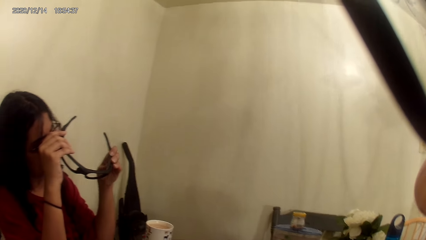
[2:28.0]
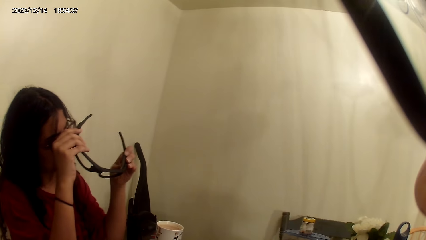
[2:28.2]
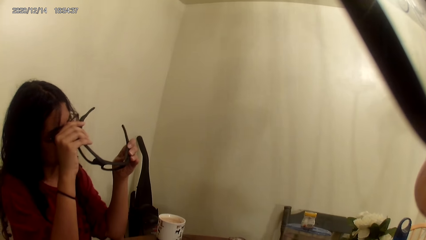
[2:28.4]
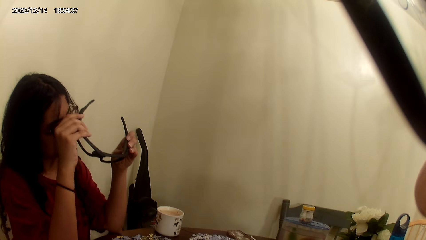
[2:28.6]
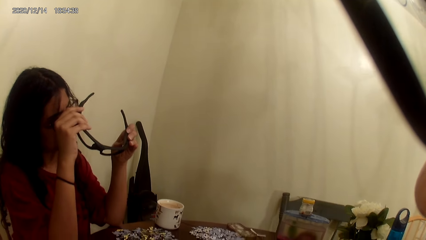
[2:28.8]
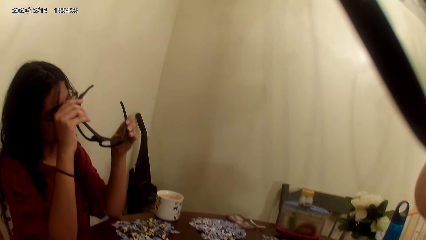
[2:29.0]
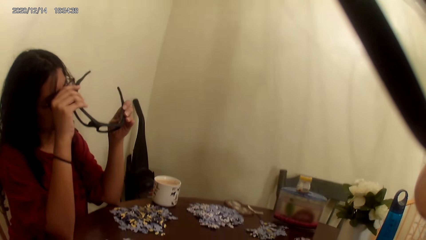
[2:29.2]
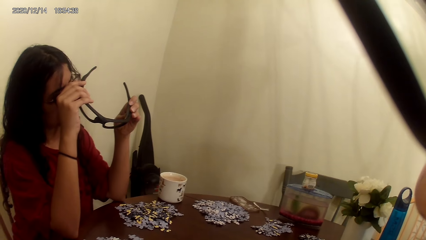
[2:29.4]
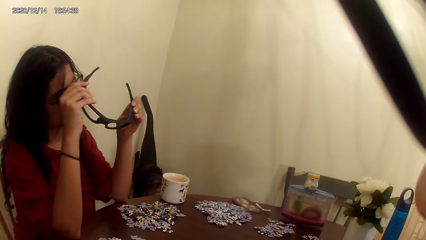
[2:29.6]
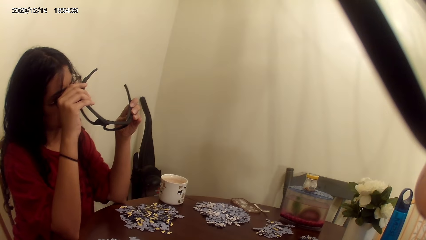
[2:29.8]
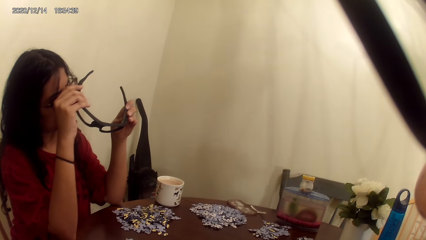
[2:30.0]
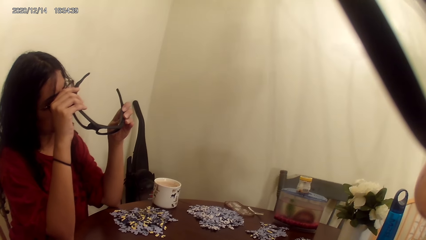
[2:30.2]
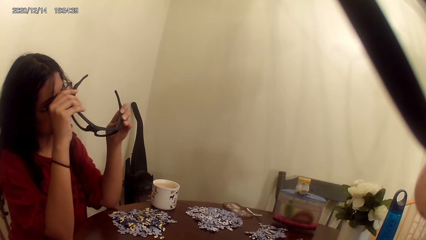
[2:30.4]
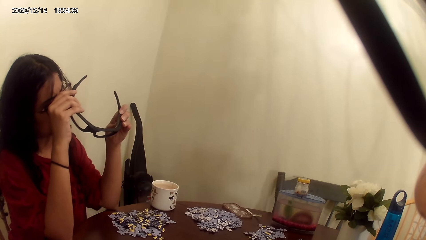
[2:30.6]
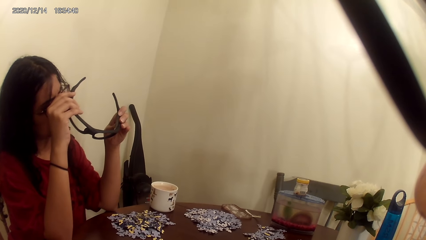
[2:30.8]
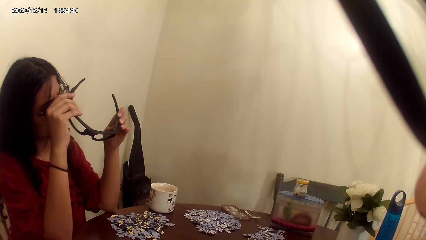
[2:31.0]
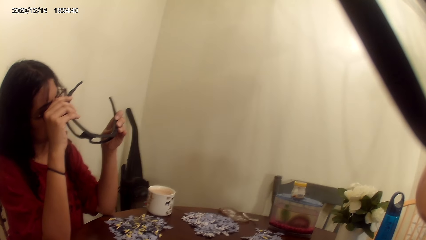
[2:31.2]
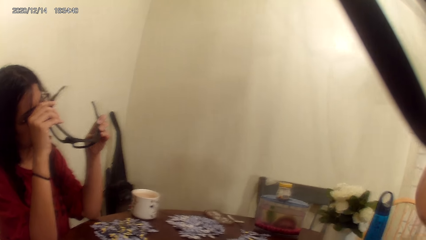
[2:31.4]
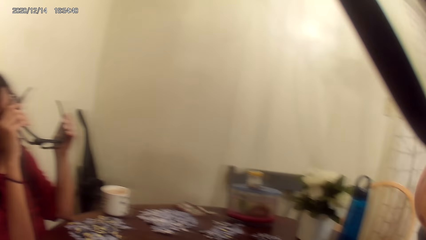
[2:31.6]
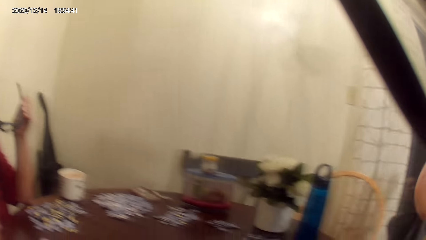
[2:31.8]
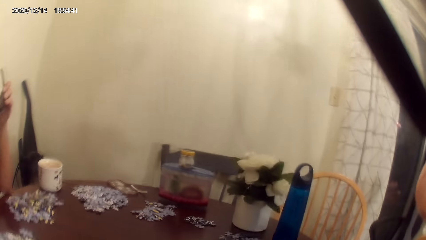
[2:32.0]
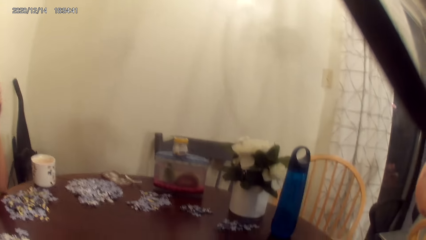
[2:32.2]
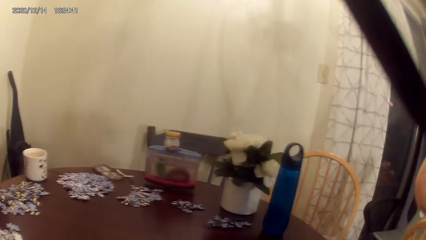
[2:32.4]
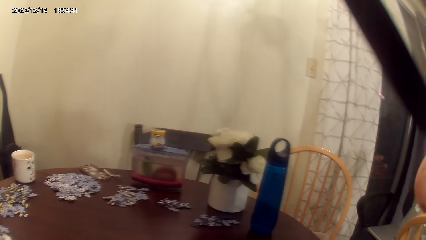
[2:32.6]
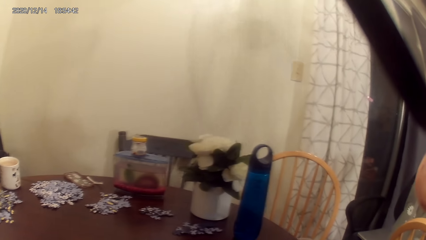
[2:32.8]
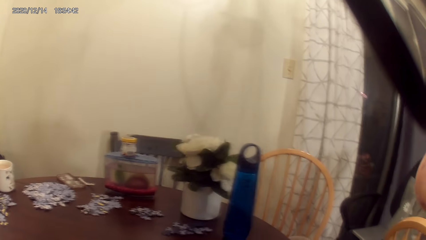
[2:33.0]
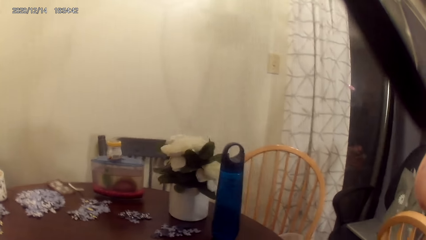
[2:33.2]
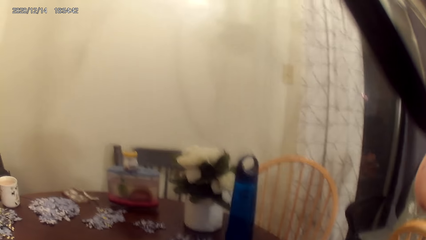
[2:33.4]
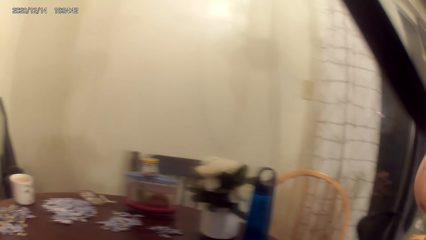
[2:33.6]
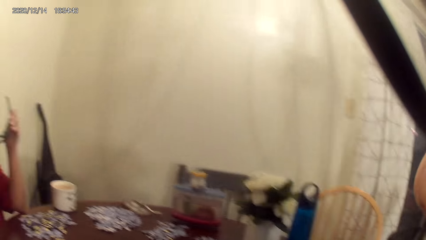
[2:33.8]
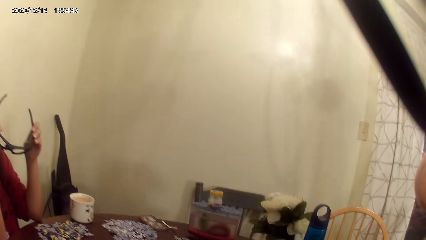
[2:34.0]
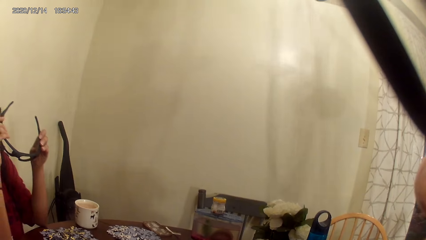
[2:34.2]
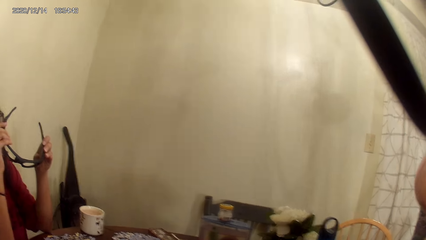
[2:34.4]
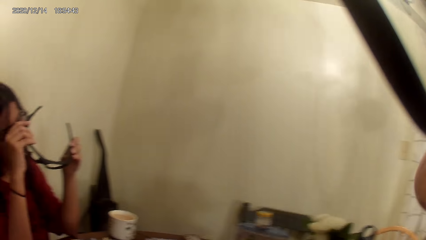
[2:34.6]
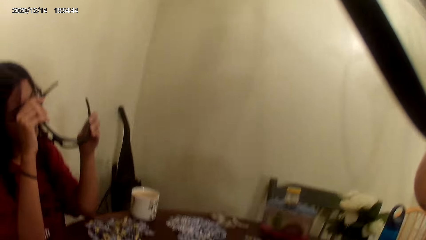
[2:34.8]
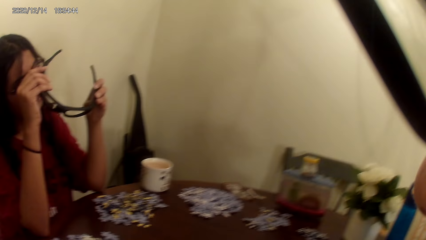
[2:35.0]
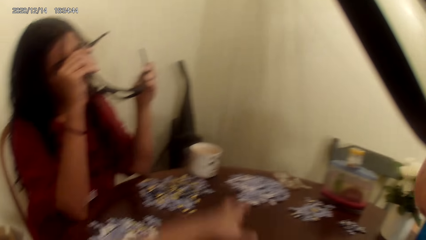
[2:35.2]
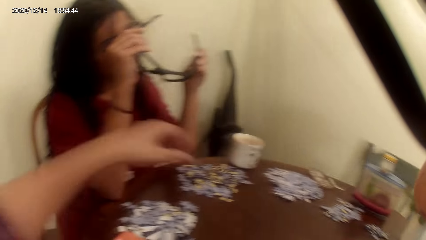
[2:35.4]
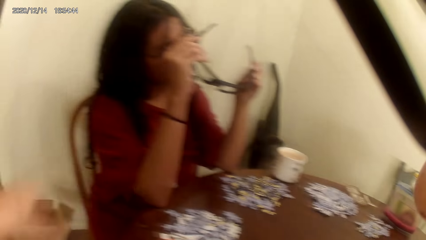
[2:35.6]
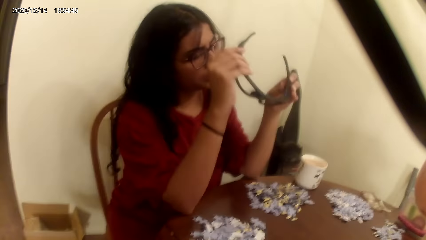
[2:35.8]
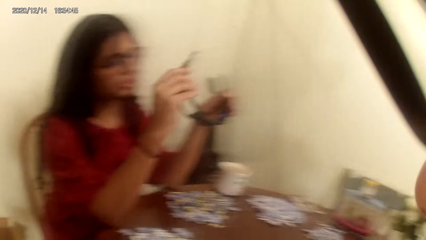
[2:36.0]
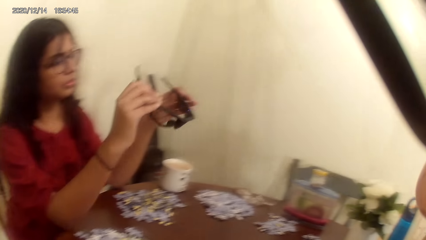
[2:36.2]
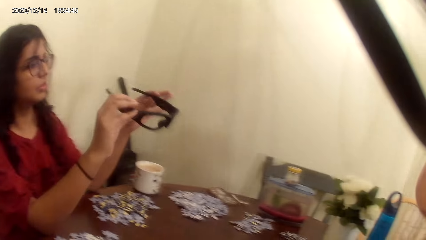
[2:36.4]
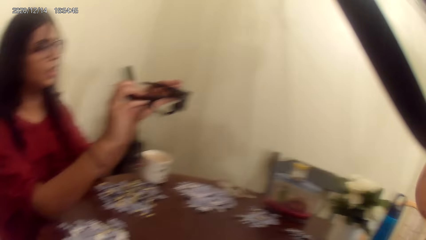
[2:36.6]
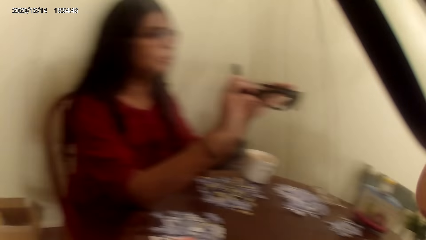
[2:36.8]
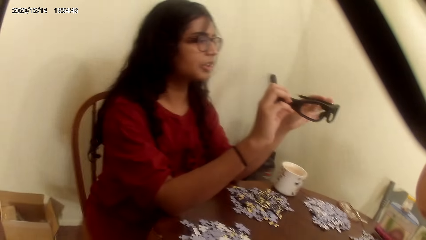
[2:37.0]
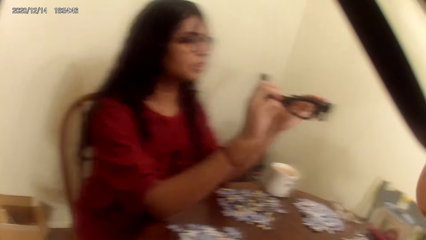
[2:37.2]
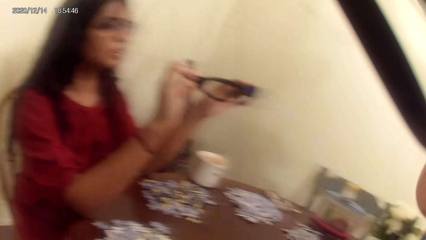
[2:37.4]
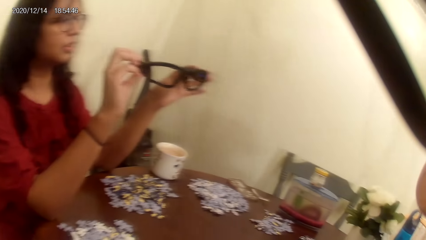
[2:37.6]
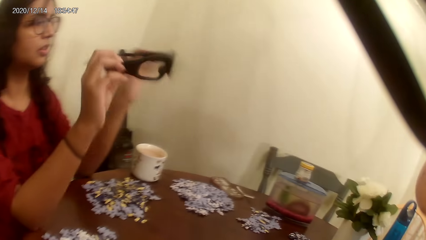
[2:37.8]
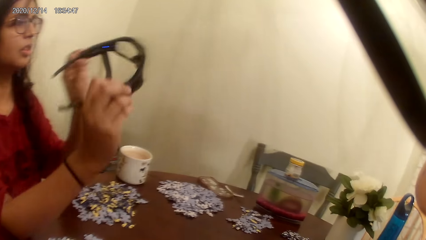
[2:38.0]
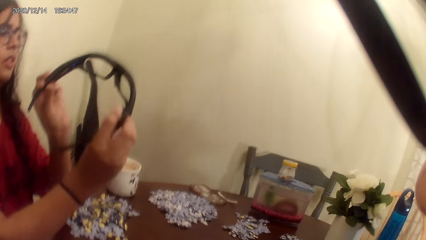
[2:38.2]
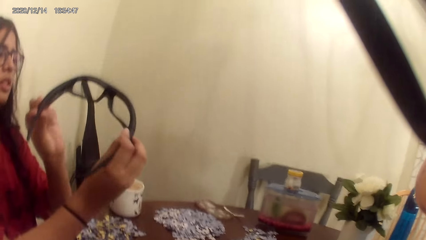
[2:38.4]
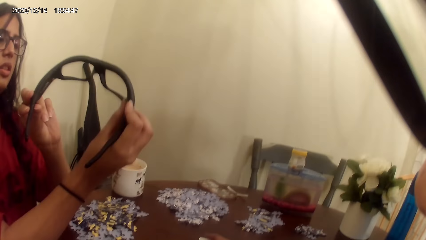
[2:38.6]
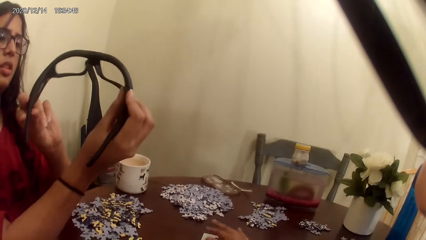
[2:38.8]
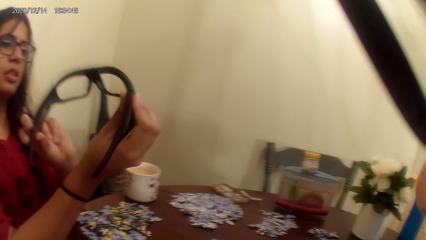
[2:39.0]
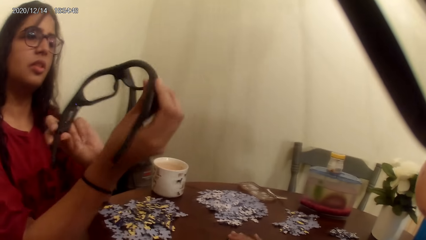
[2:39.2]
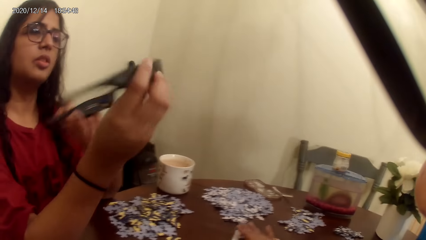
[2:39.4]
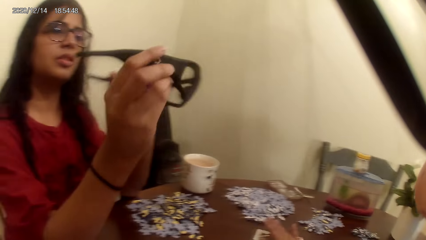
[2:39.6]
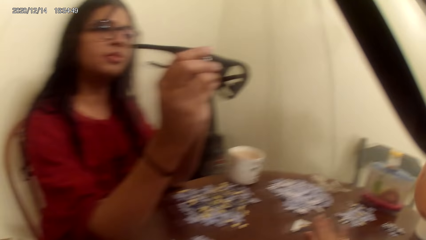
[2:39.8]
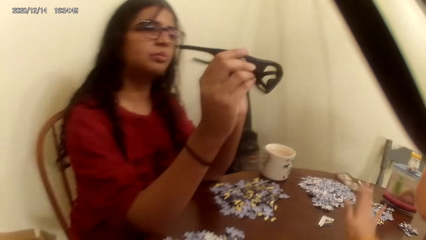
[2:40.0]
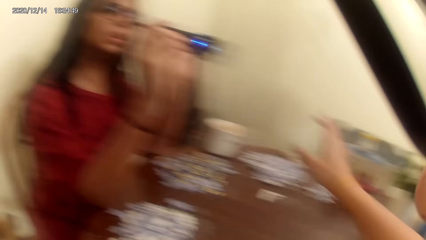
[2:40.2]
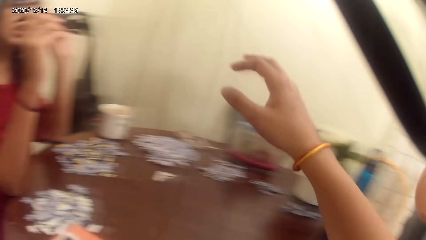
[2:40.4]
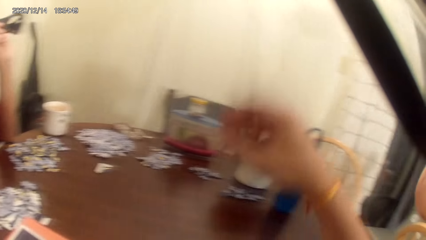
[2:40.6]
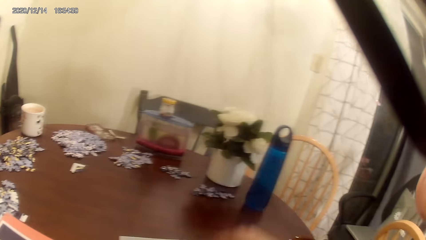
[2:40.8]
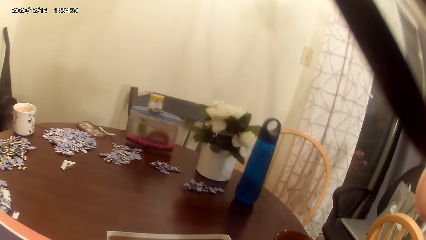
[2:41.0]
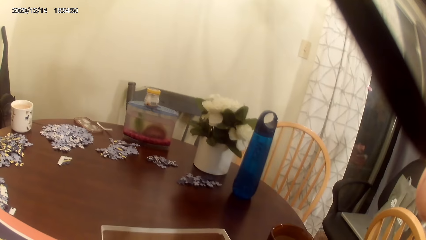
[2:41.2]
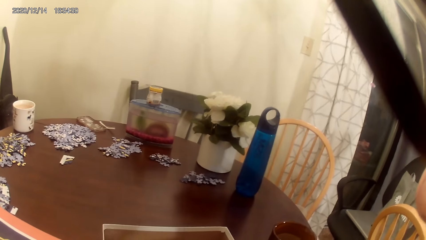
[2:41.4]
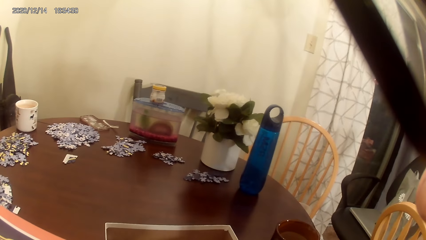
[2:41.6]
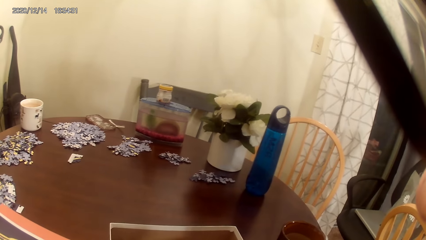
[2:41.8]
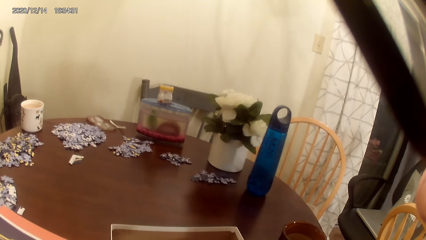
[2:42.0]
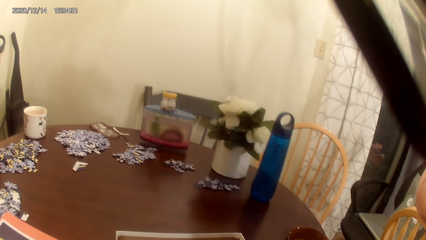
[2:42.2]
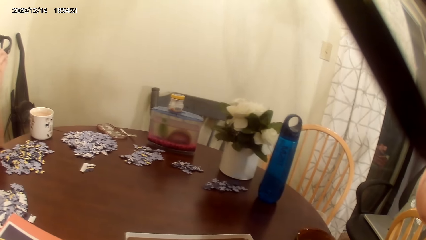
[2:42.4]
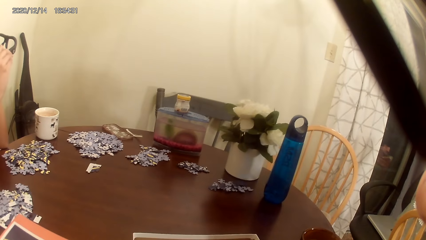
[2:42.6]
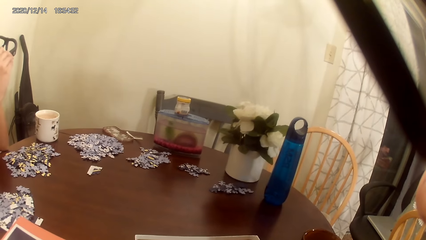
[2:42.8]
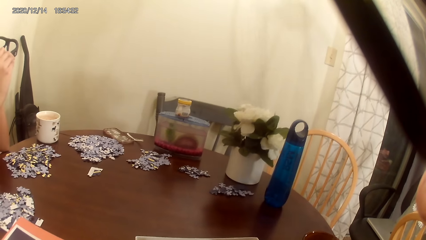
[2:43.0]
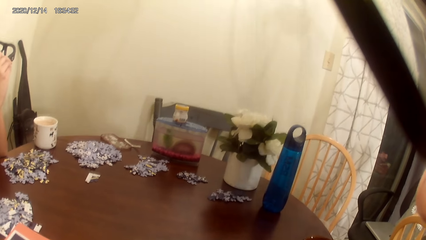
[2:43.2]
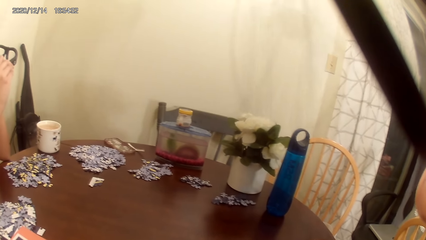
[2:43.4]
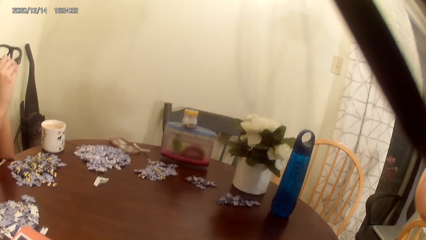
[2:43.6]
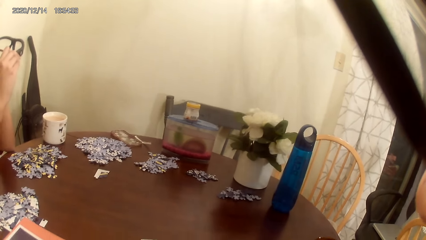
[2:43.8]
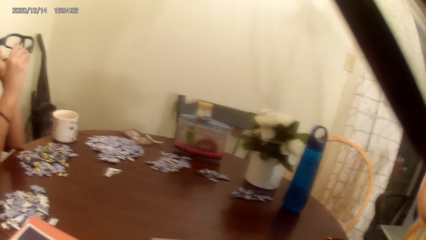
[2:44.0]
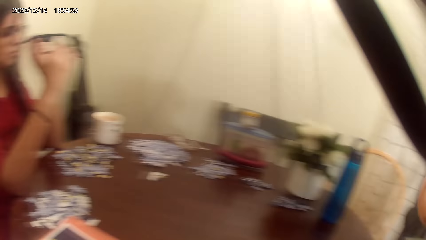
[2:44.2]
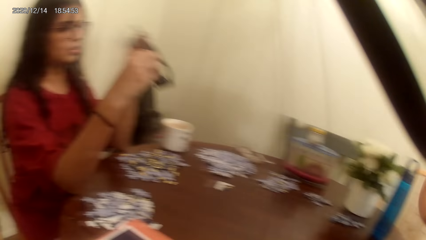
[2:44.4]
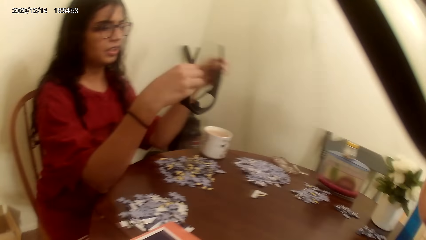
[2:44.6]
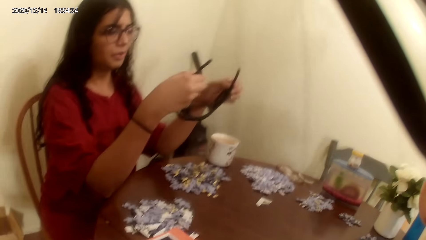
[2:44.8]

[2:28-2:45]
A person stares on the black smart bluetooth sunglasses. The camera wearer acts on music from a radio. They put down the puzzle box on the table. The person stares on the black smart bluetooth sunglasses. The camera wearer talks to the person.
